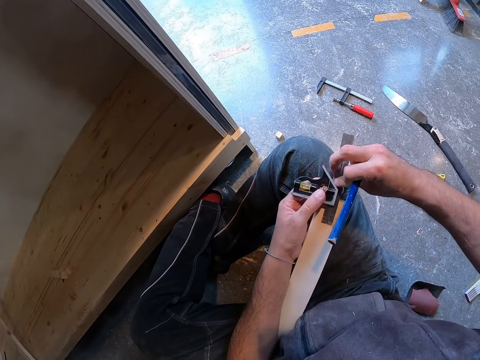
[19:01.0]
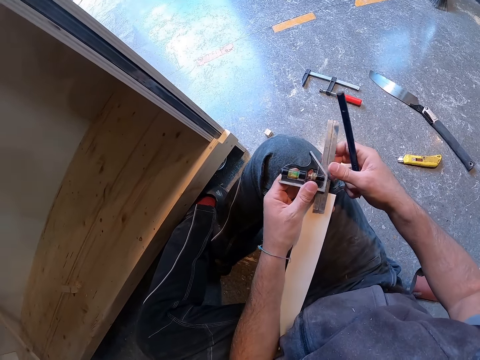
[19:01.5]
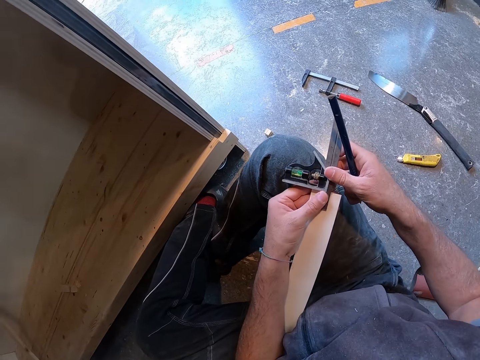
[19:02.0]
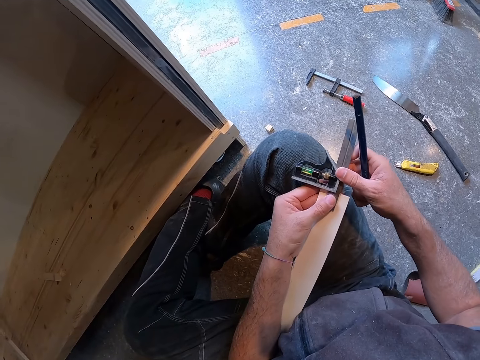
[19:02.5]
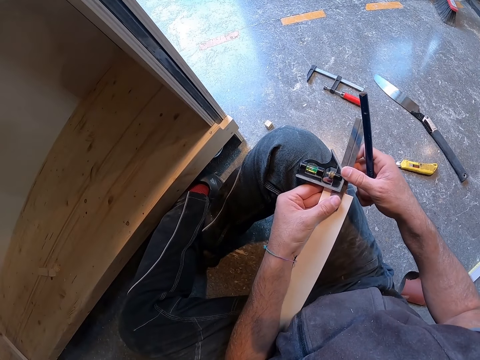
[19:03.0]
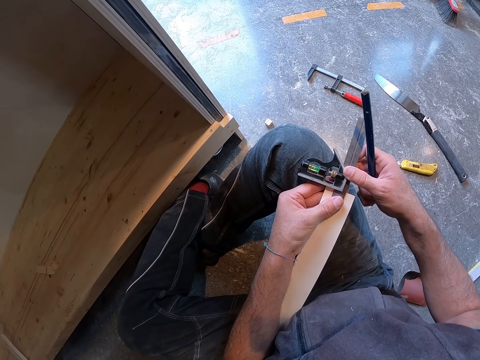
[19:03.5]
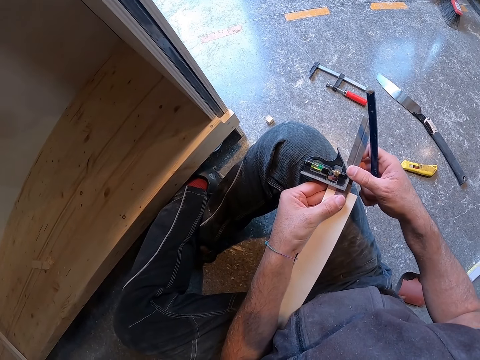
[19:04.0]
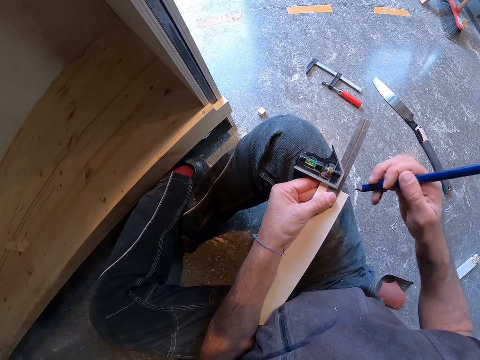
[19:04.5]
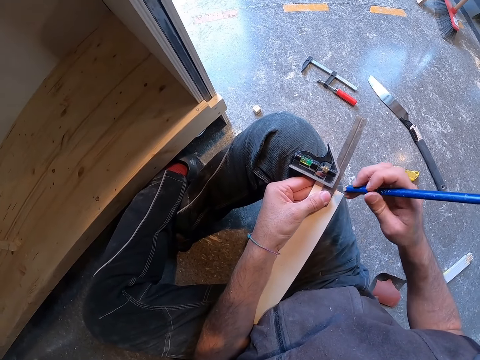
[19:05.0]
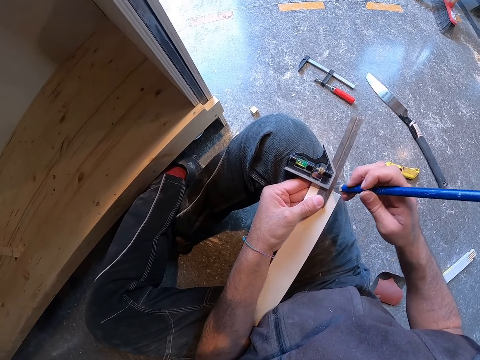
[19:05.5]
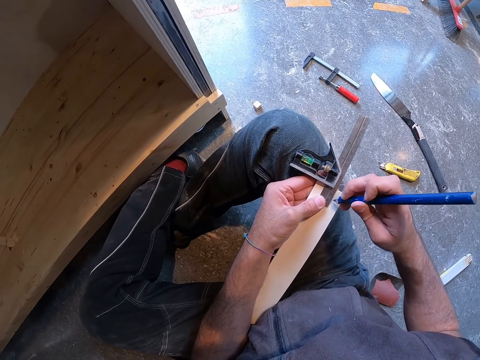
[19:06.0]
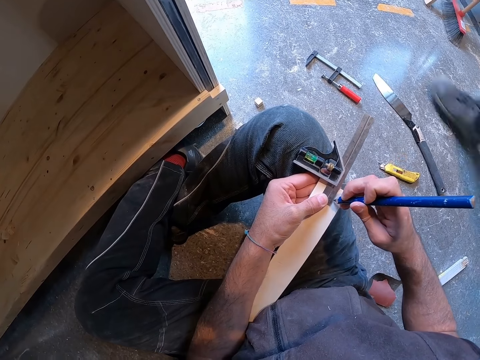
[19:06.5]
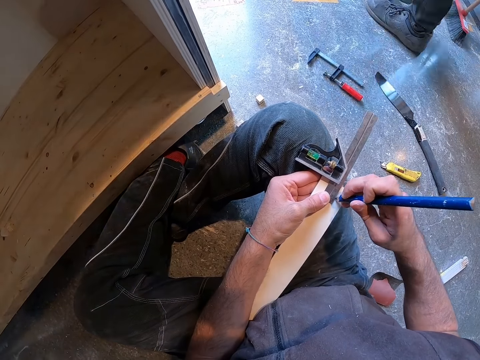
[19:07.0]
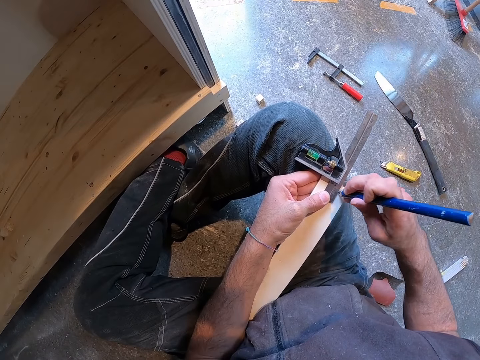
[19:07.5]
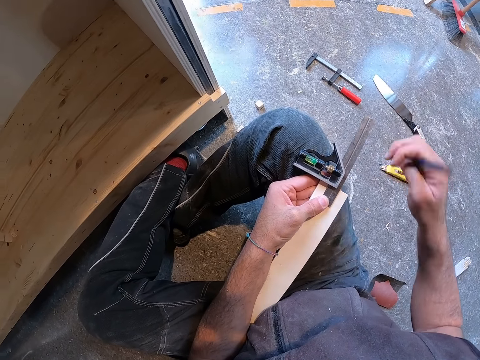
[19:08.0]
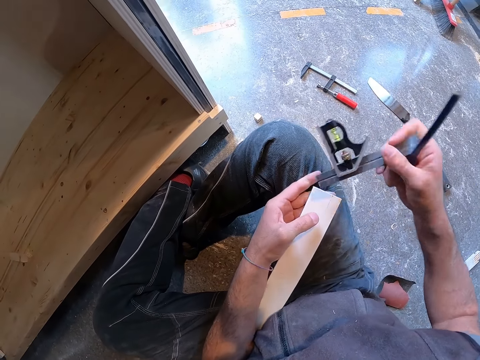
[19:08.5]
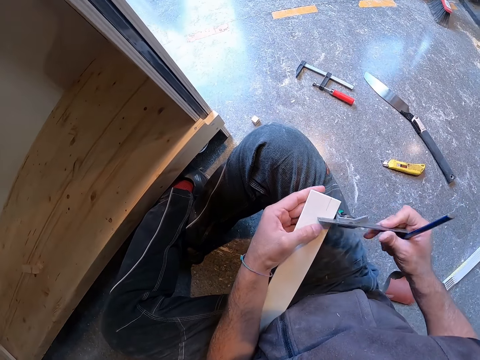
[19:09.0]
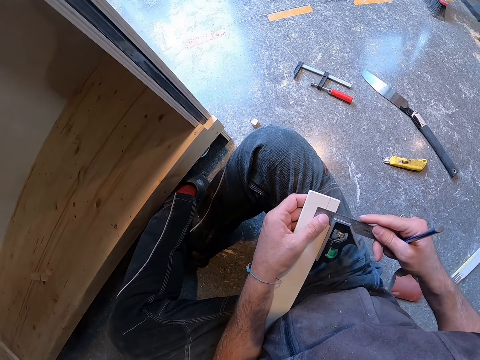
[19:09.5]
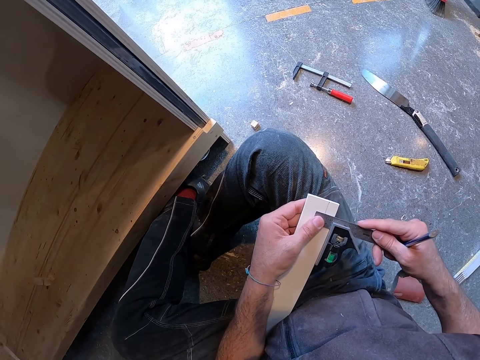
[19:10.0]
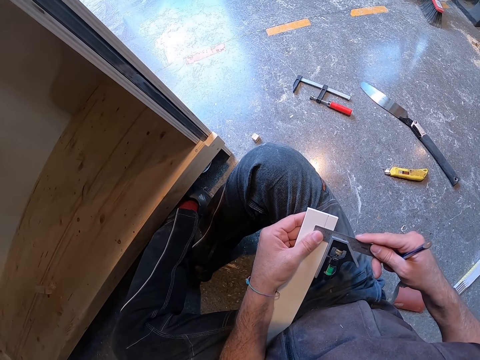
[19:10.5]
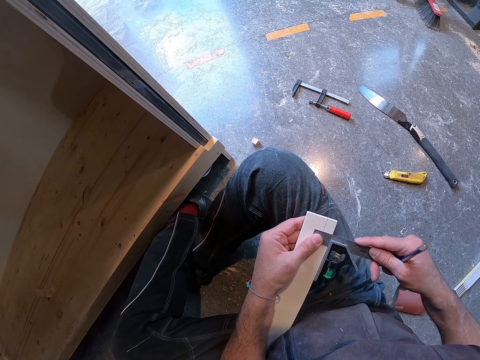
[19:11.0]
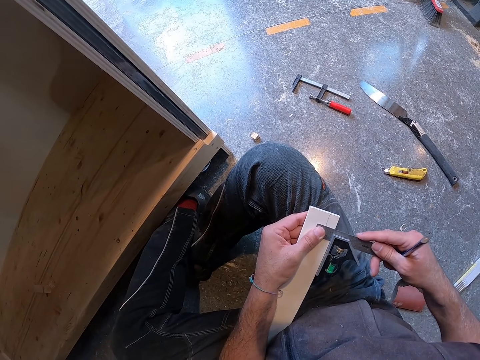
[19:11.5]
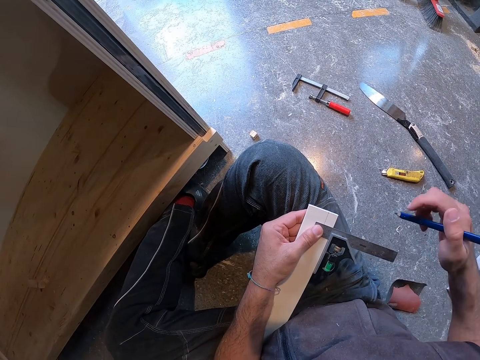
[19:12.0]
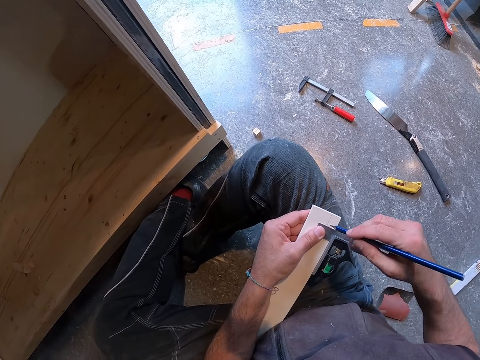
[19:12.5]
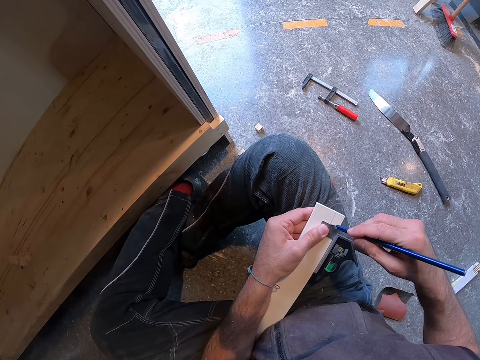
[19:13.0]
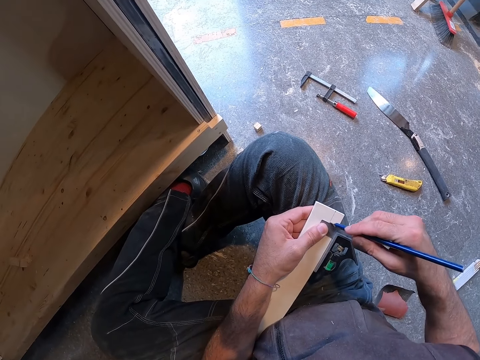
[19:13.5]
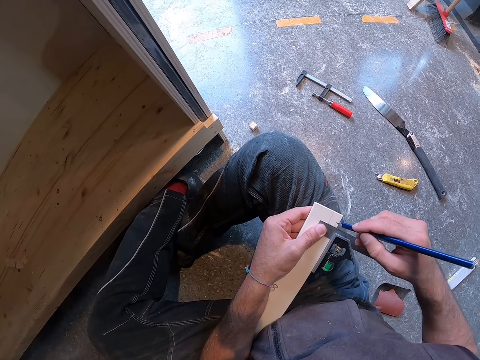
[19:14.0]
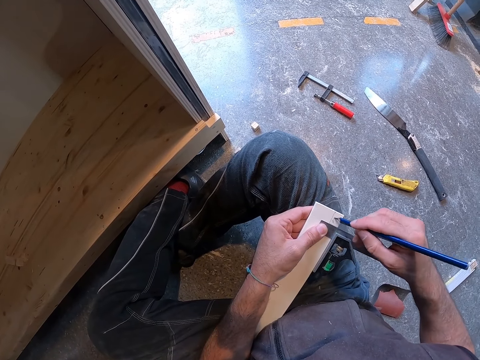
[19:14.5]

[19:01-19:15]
The camera wearer measures the wood. He places the combination square angle ruler with bubble level on the piece of wood with both hands. He marks the piece of wood with the pencil in his right hand. He places the combination square angle ruler with bubble level on the piece of wood with both hands. He measures the wood. He marks the piece of wood with the pencil in his right hand.

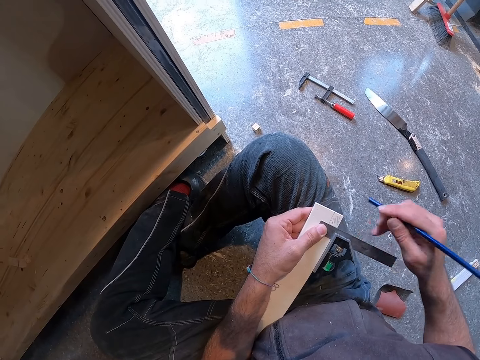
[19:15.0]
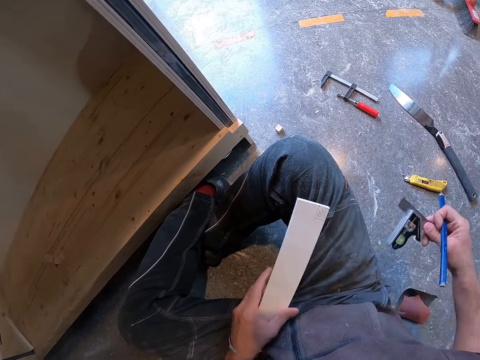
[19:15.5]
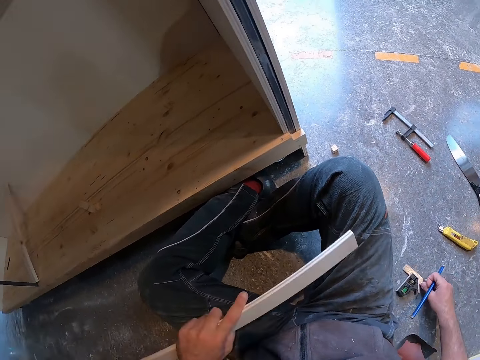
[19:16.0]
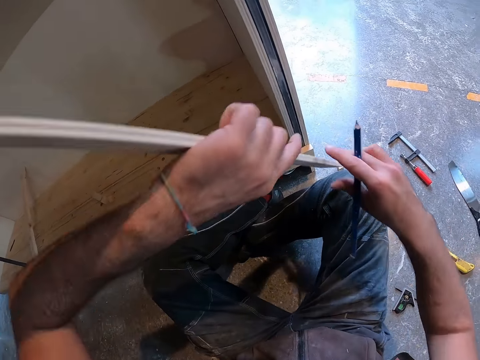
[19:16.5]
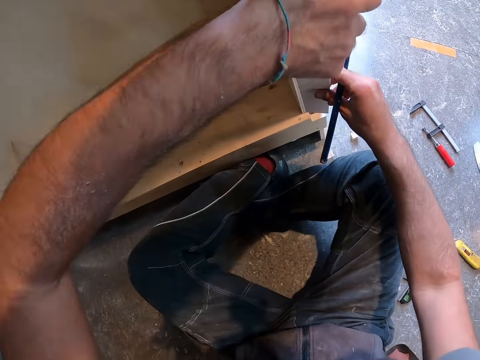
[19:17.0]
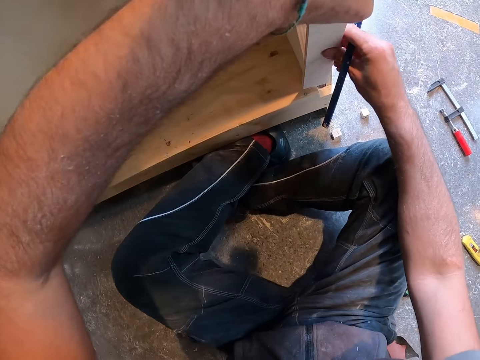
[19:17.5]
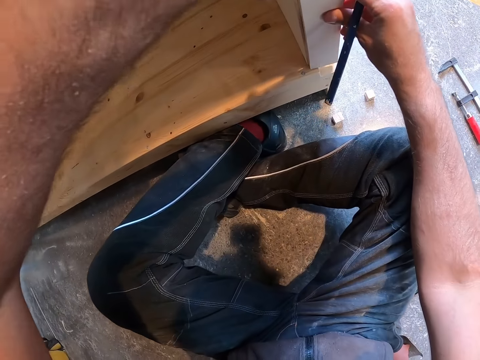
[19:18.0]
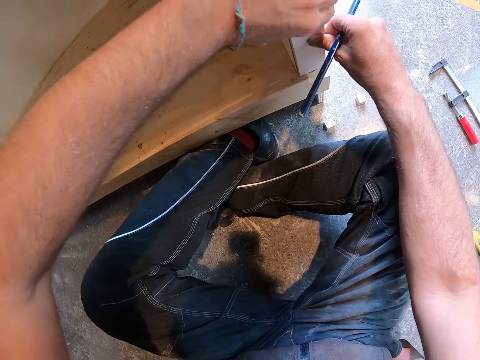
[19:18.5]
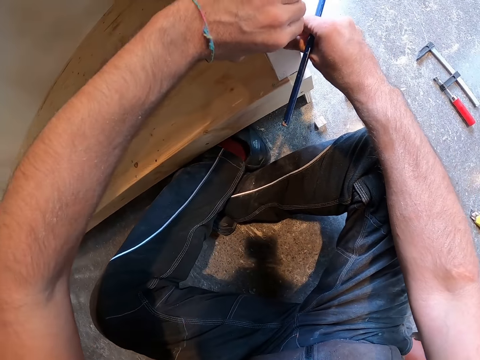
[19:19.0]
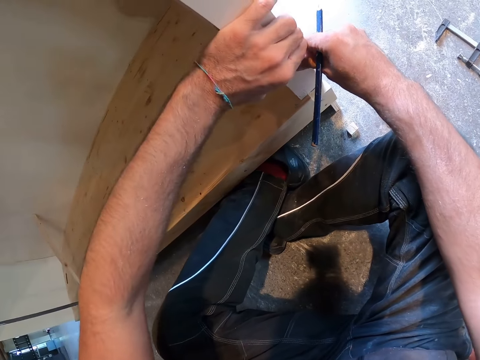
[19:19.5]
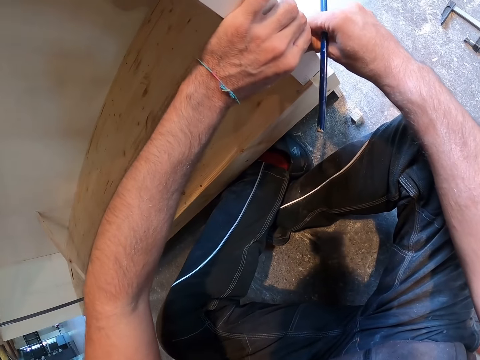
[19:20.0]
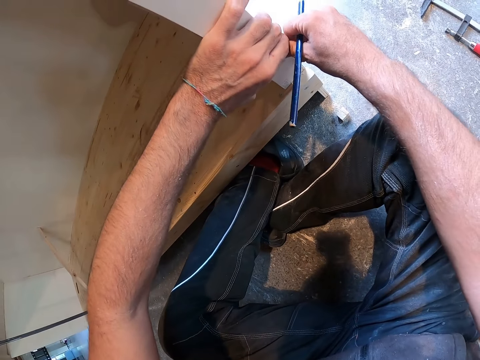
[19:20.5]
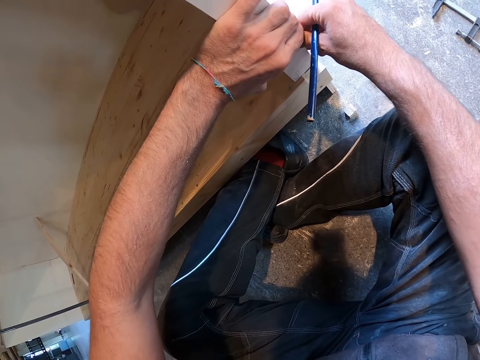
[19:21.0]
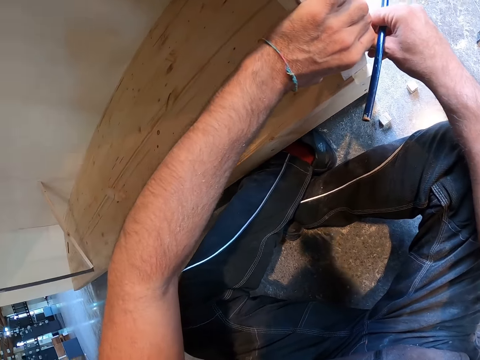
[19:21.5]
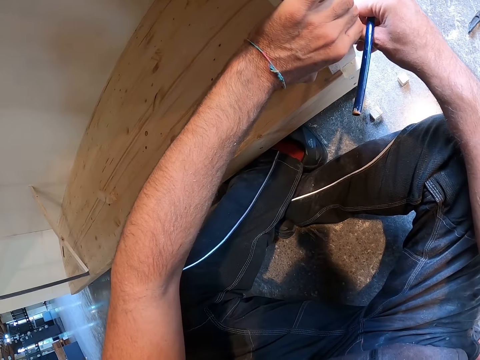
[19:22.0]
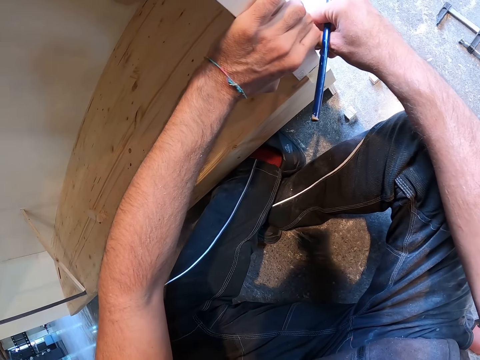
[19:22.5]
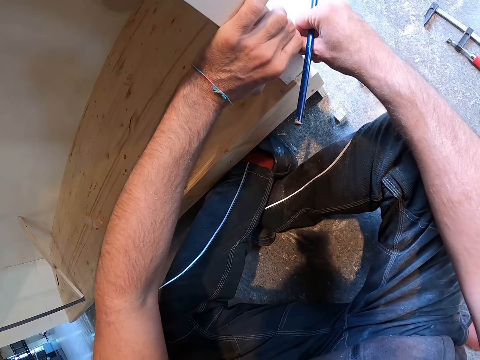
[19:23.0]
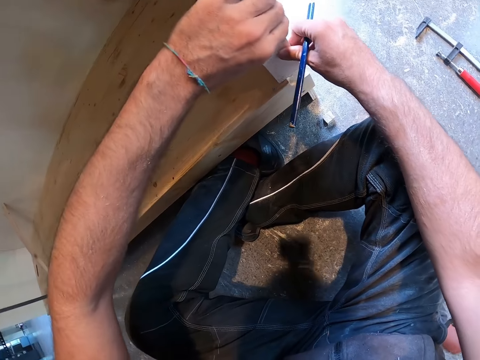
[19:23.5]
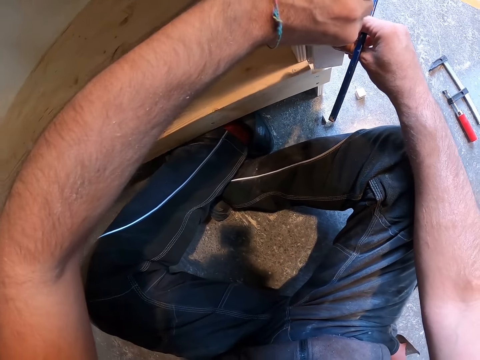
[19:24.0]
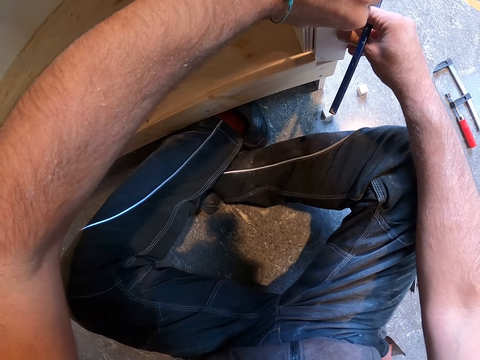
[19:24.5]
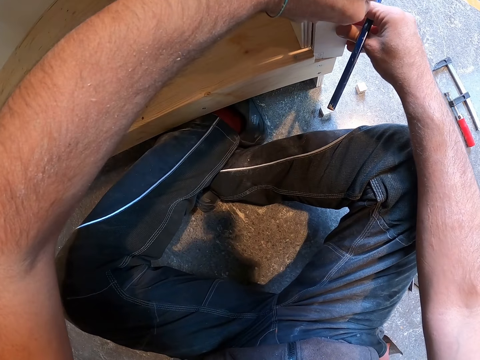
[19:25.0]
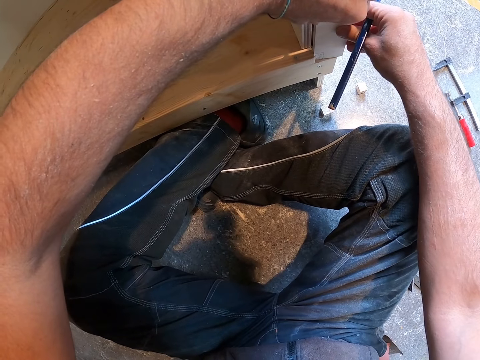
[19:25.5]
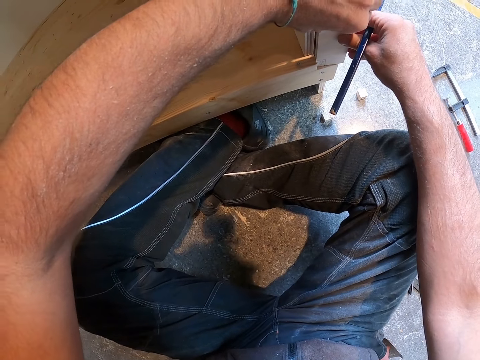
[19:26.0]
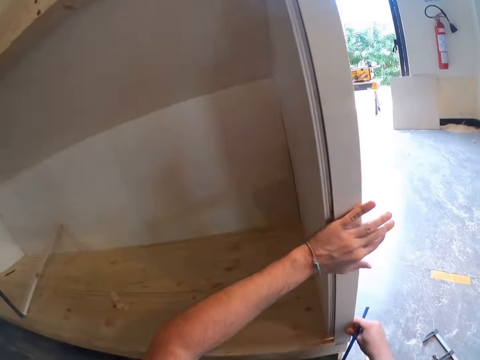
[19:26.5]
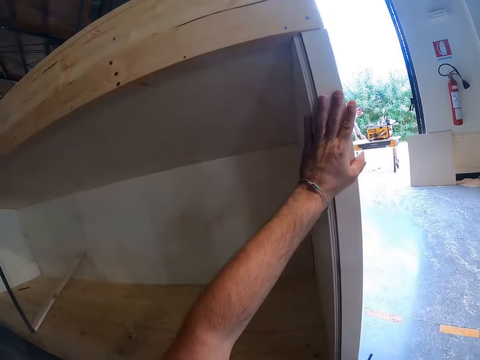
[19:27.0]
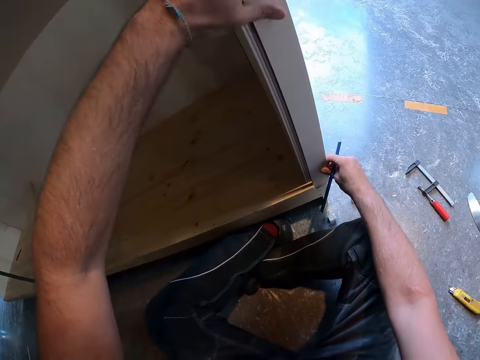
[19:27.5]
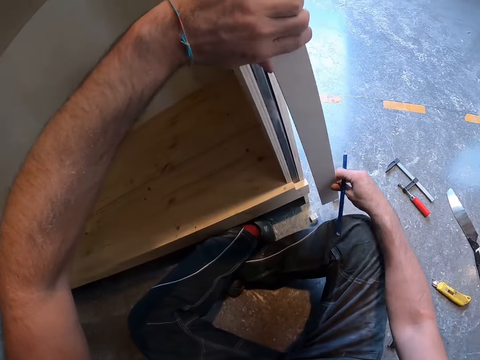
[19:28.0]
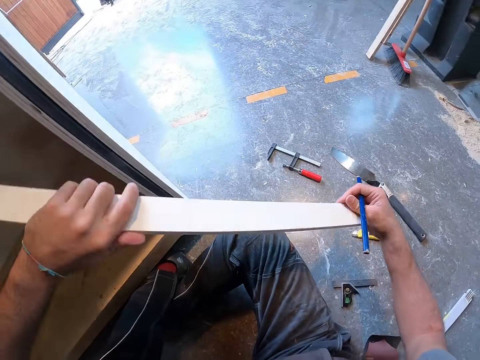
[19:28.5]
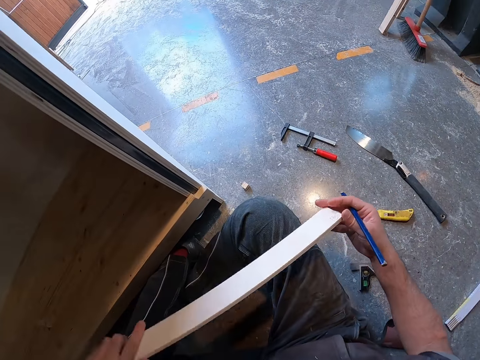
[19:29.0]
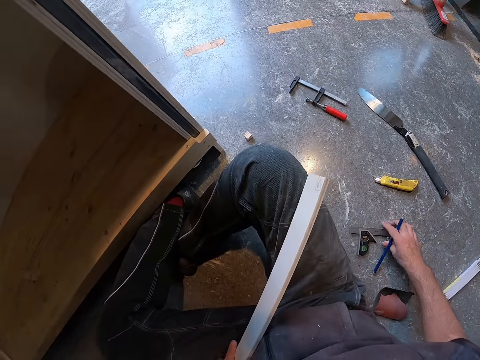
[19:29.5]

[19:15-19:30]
The camera wearer places the combination square angle ruler with bubble level on the floor with his right hand. He positions the piece of wood on the side of the wooden stair platform with both hands. He removes the piece of wood from the side of the wooden stair platform with both hands. He inspects the wood.
